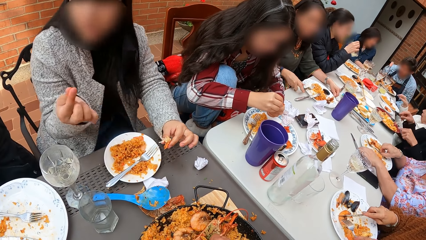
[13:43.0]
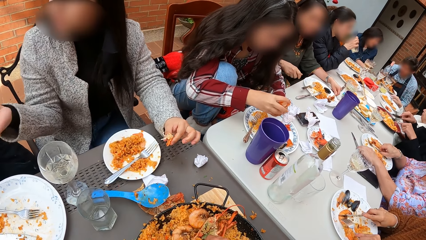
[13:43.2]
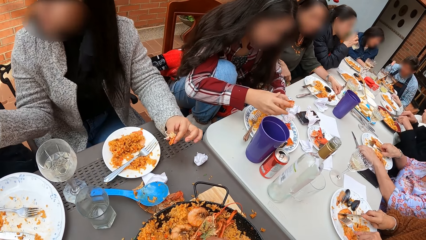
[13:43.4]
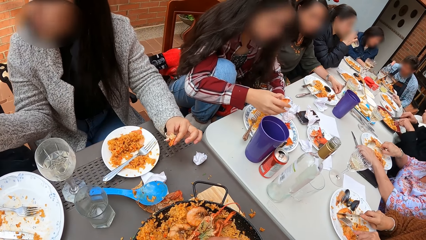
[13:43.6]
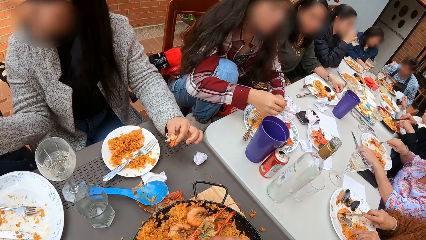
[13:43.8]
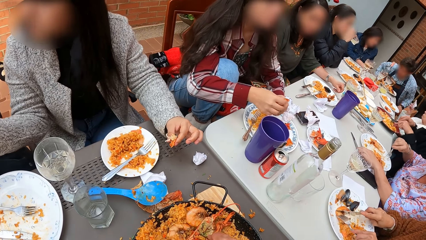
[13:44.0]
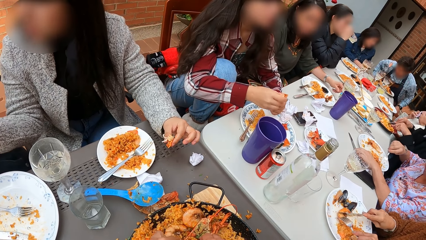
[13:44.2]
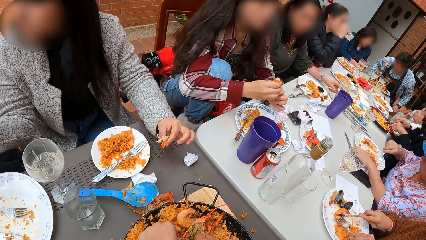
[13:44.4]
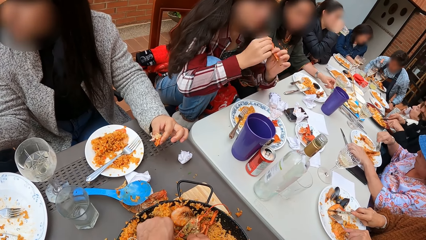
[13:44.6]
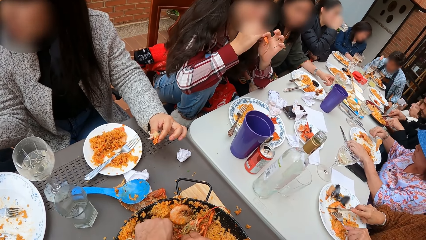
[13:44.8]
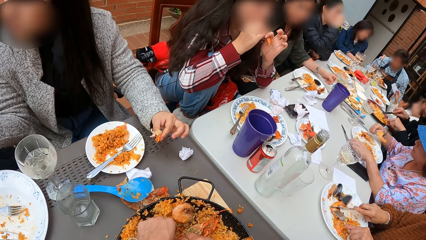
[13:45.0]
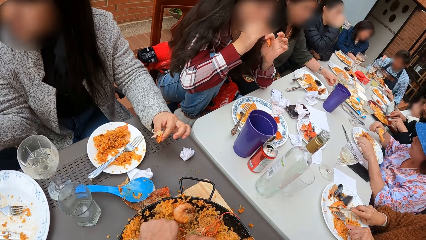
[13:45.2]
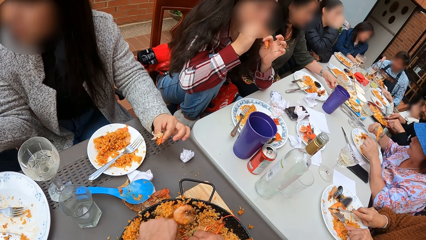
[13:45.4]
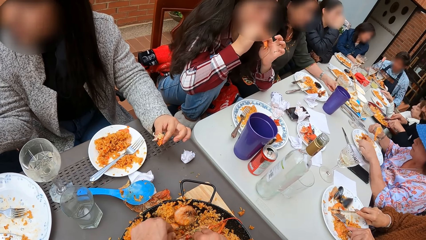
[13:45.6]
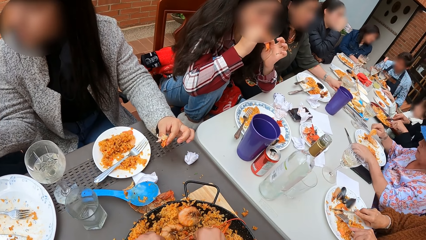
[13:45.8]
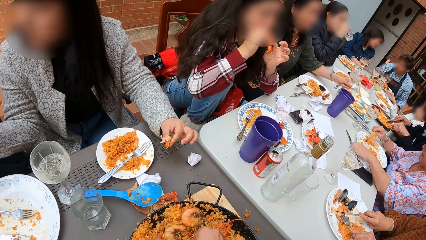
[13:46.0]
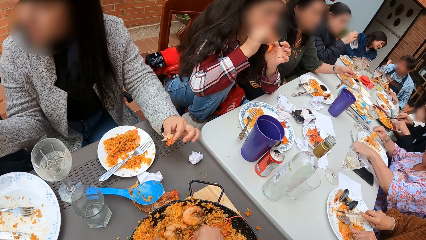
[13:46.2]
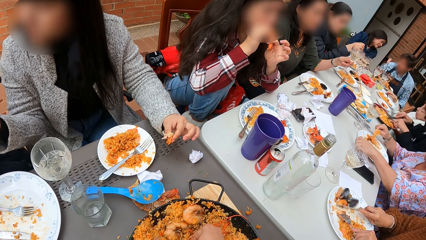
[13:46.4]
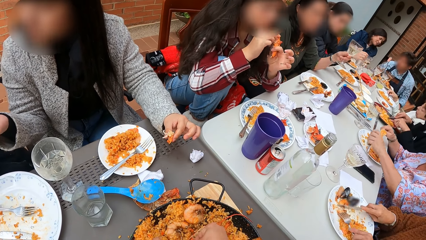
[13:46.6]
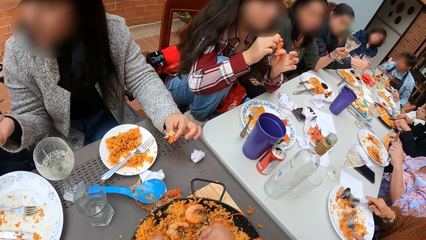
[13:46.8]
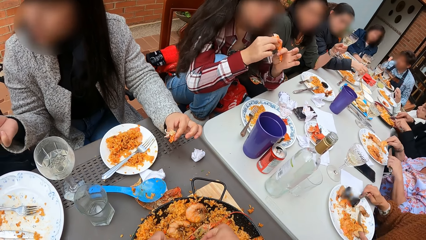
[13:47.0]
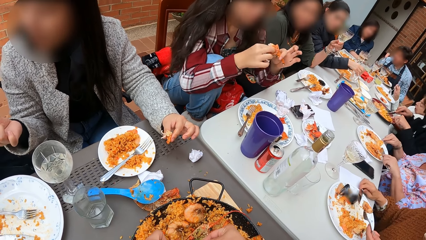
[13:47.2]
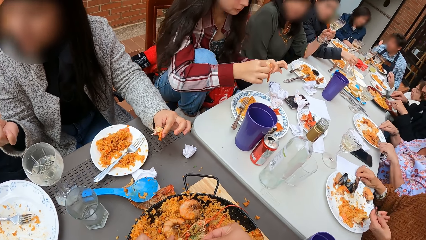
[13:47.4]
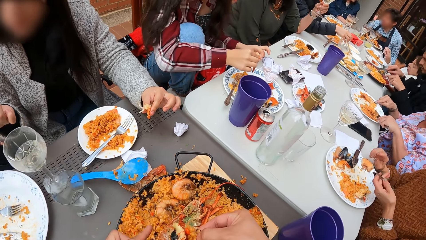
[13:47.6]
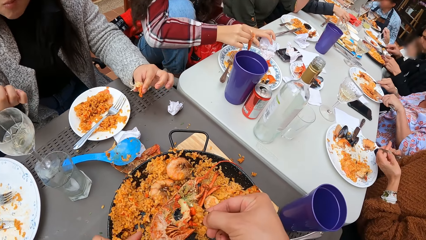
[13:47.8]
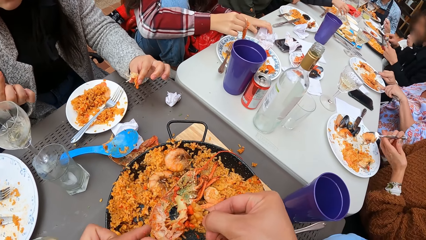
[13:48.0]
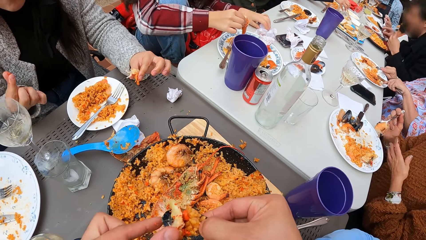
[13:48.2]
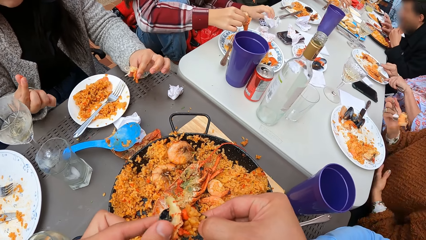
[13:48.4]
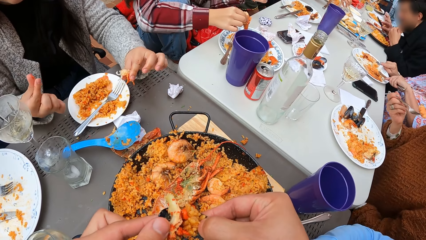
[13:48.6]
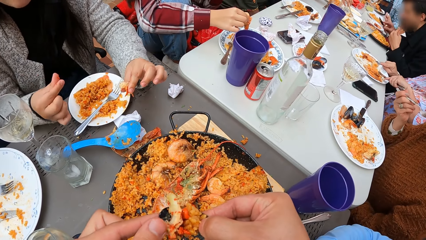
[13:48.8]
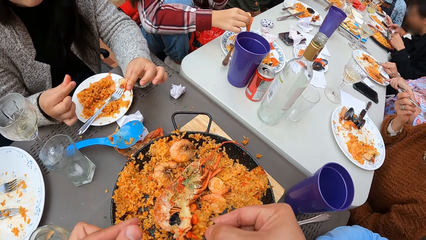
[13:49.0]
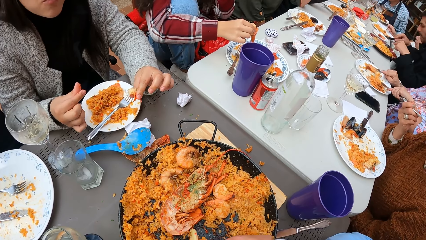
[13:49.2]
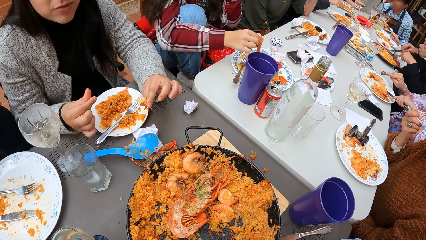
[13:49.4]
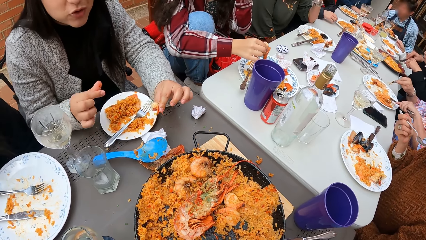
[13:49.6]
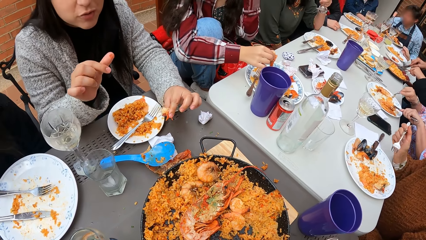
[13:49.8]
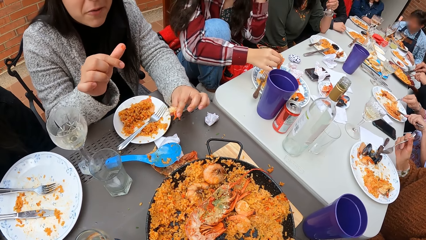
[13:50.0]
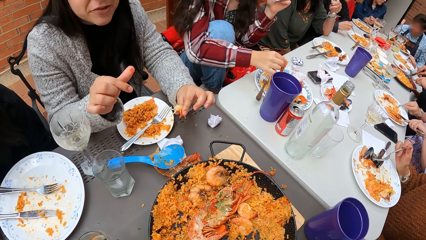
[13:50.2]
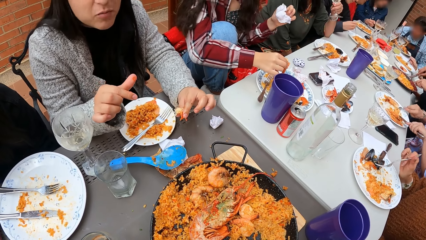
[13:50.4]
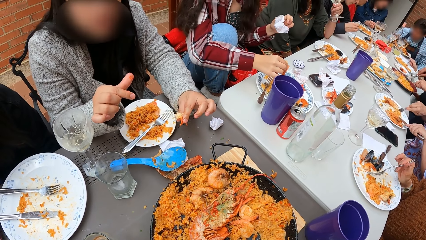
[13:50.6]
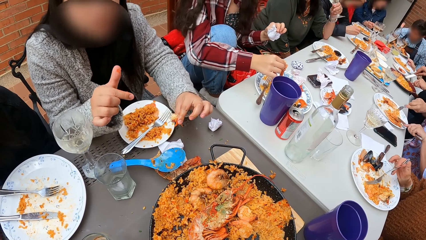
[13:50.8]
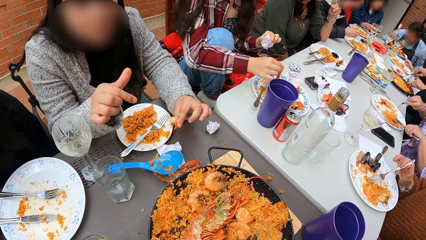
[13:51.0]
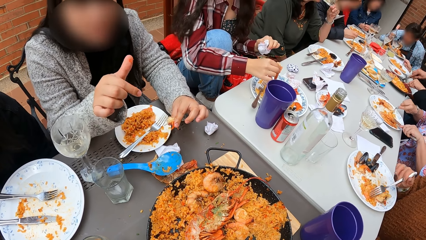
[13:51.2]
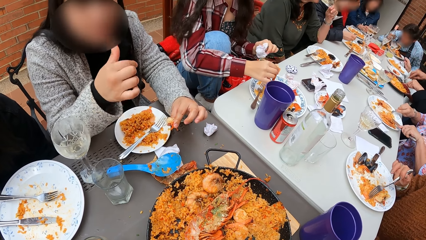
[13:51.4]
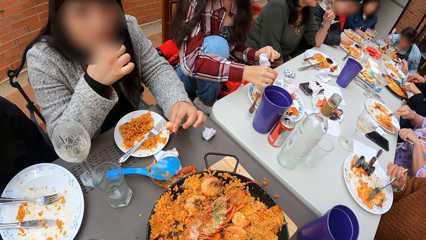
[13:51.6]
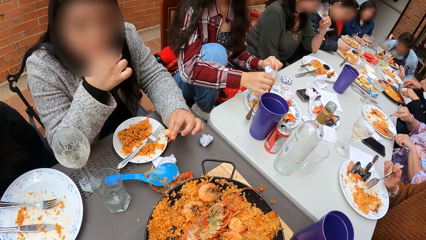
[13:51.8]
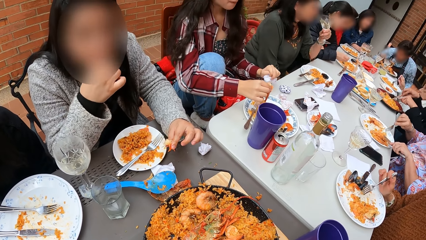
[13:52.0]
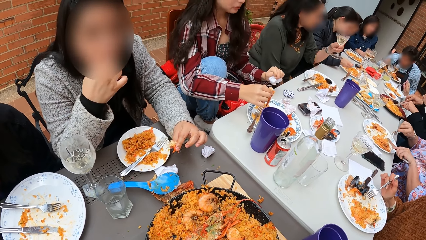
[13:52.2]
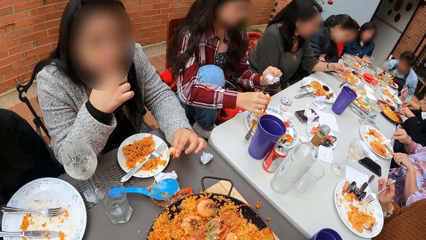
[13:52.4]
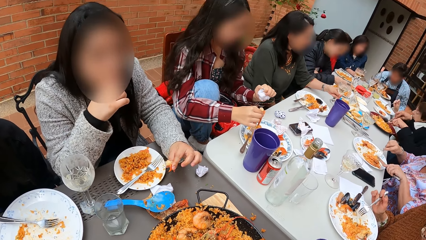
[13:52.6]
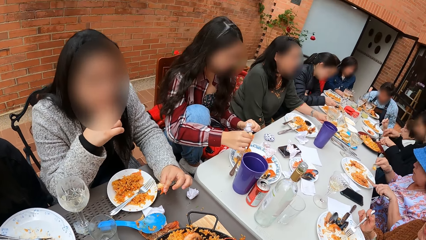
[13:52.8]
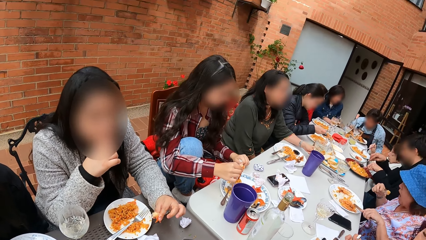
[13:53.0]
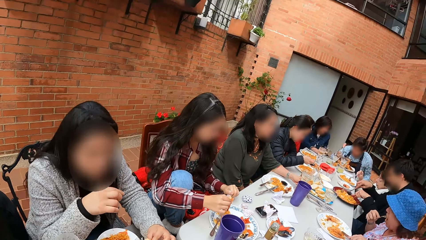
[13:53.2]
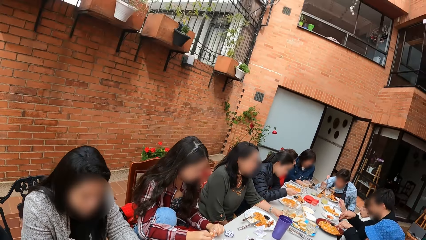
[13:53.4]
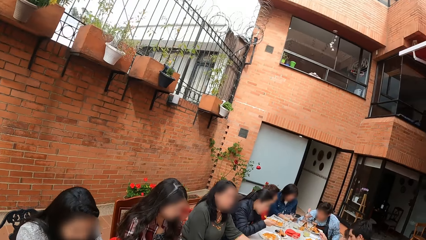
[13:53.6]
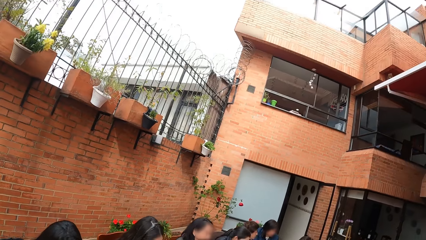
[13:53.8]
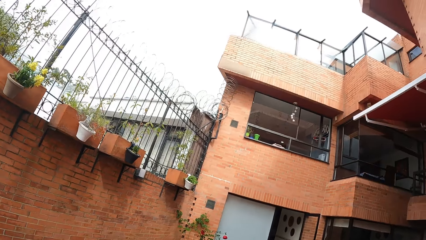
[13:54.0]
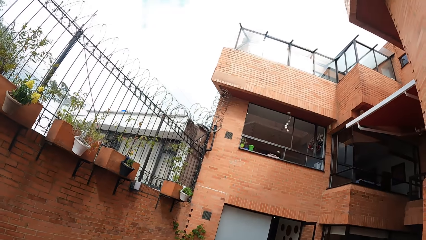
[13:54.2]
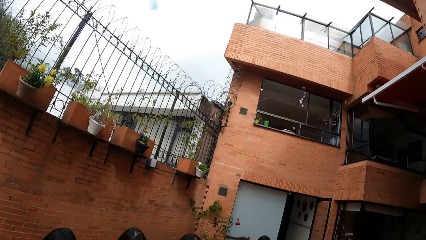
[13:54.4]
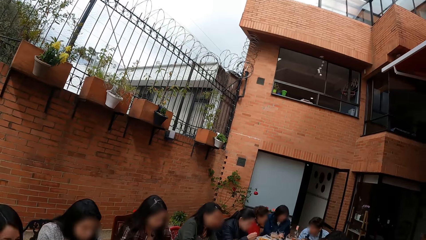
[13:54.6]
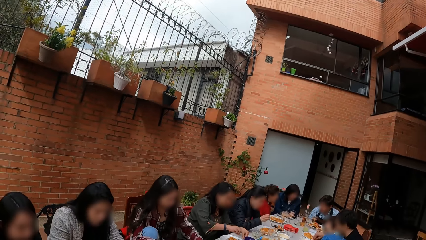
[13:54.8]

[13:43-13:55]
The camera wearer holds a mussel with his right hand. He touches the mussel in his right hand with his left hand. He interacts with a woman.

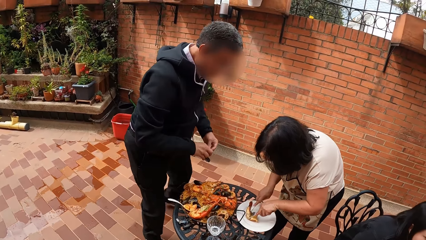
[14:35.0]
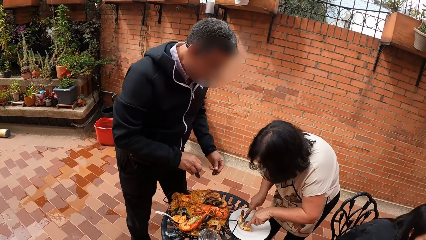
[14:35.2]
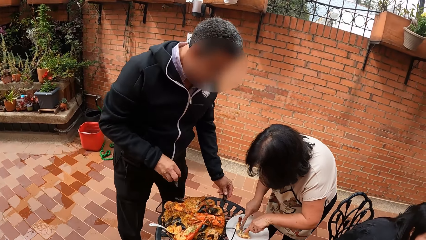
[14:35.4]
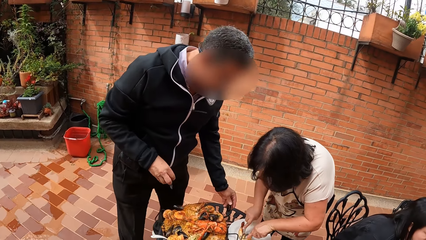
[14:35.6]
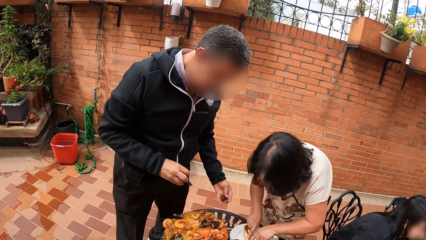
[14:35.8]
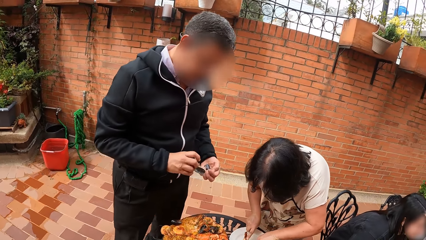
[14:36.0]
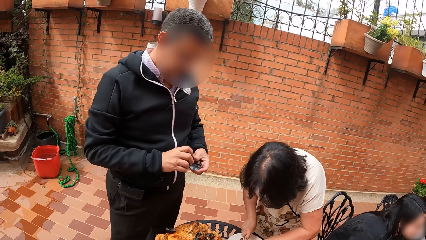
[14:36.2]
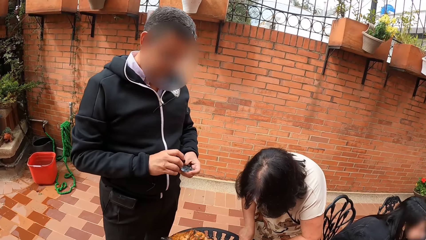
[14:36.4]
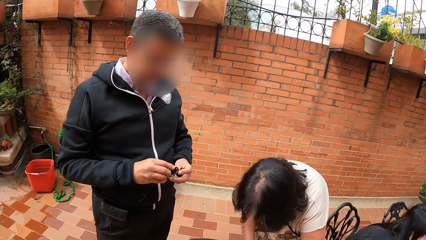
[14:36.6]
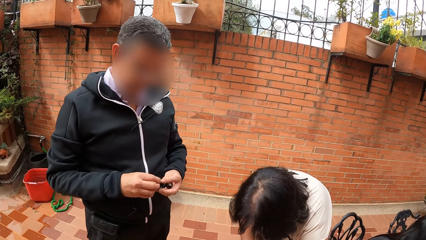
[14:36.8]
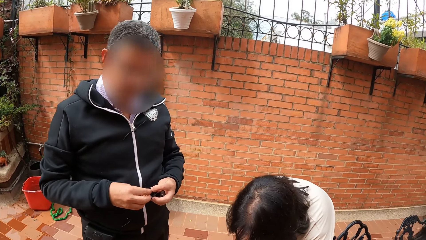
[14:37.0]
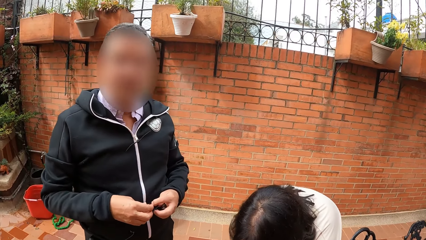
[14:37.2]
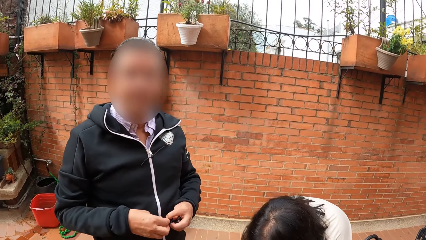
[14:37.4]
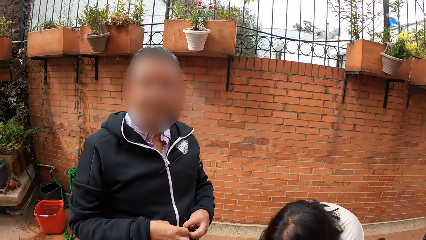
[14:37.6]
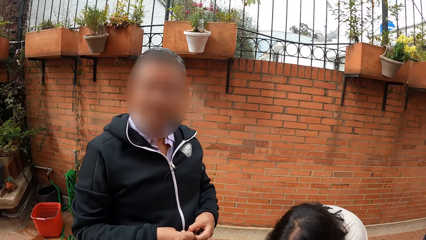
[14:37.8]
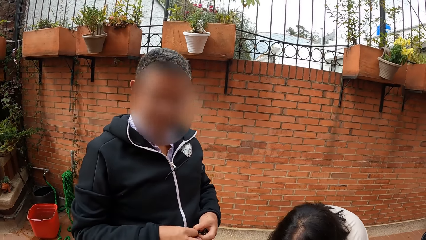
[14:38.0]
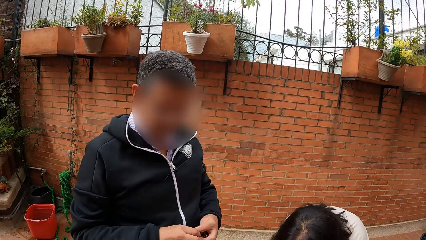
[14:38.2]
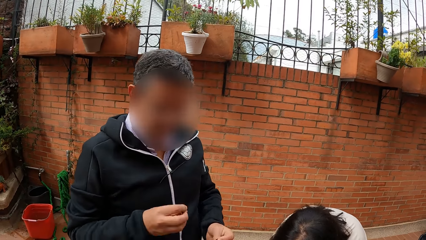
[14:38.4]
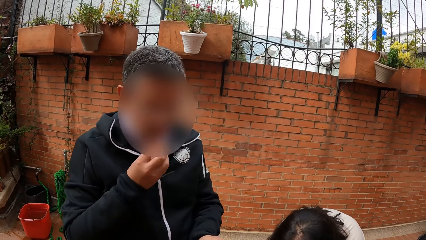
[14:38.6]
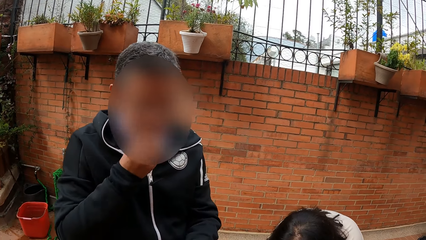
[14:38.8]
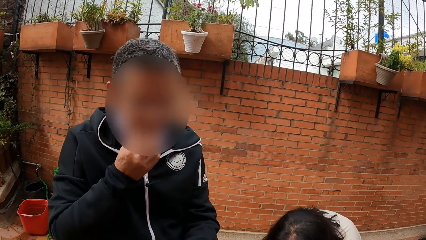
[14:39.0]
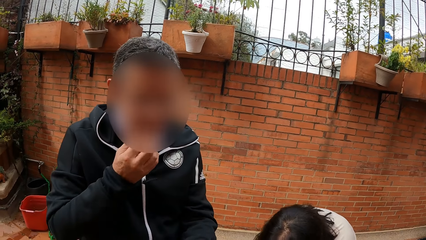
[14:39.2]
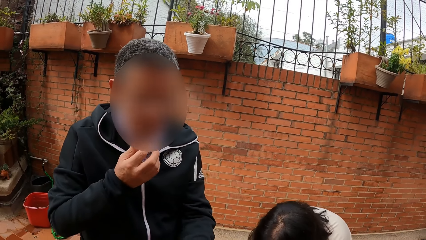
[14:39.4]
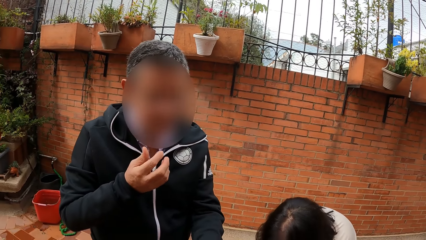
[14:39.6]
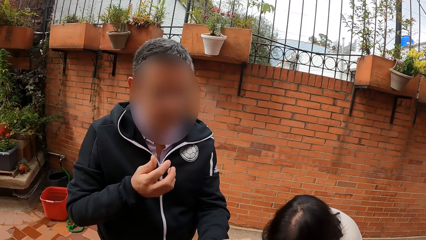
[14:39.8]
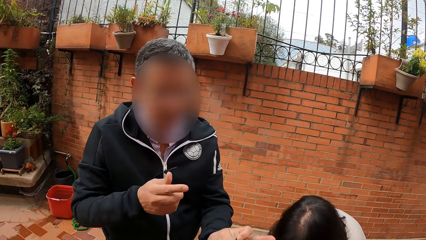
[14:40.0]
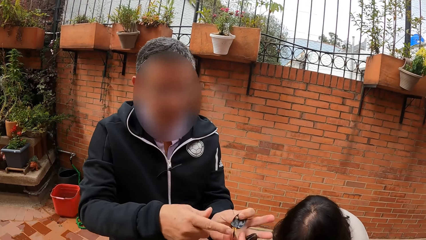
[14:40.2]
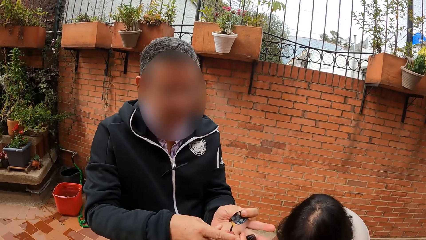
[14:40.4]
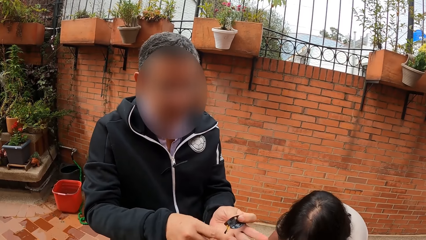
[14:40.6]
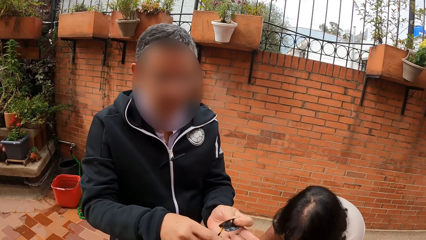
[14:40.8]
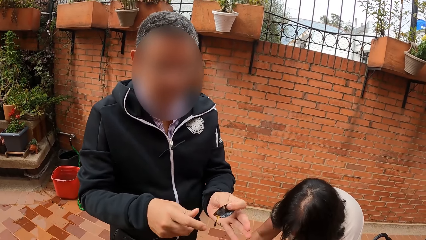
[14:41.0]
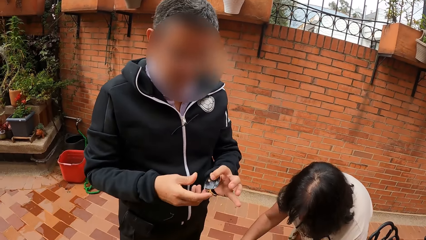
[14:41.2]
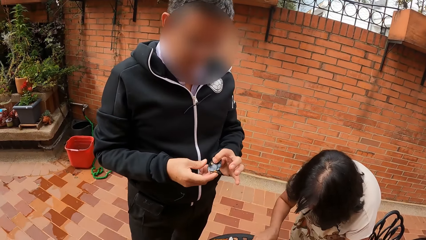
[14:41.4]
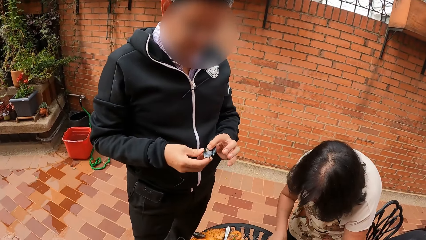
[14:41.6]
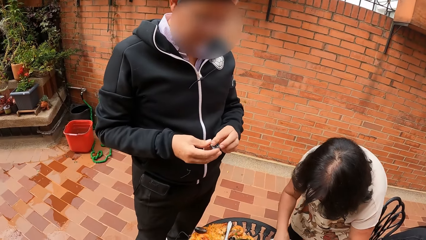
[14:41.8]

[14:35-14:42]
The camera wearer interacts with a man.
